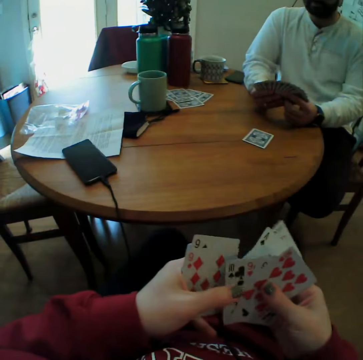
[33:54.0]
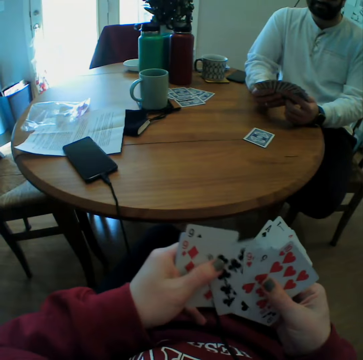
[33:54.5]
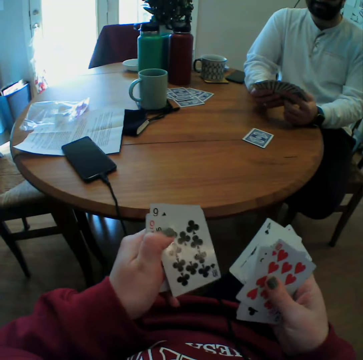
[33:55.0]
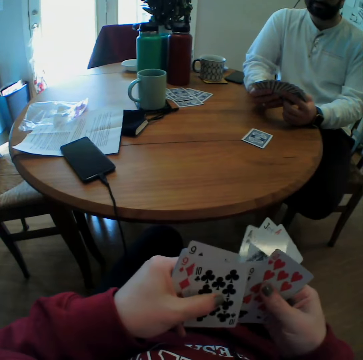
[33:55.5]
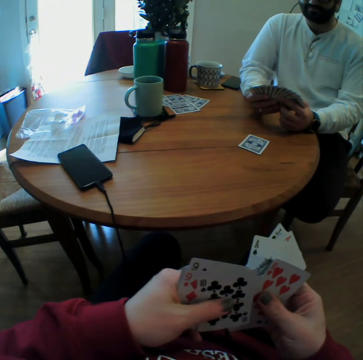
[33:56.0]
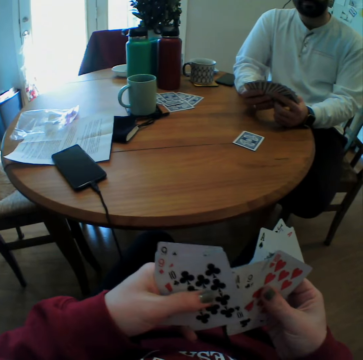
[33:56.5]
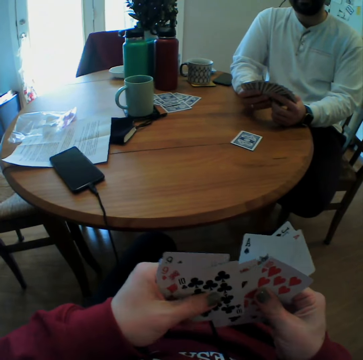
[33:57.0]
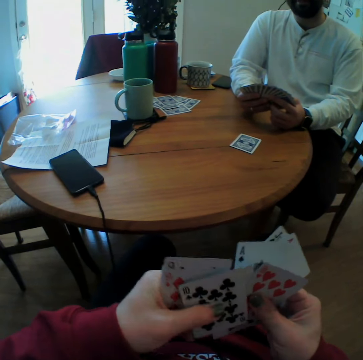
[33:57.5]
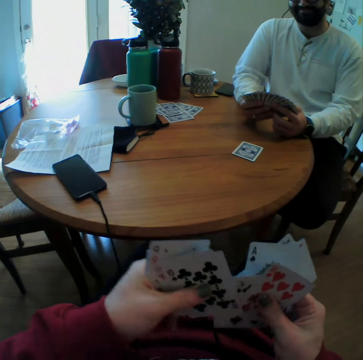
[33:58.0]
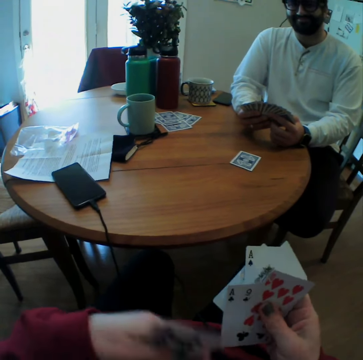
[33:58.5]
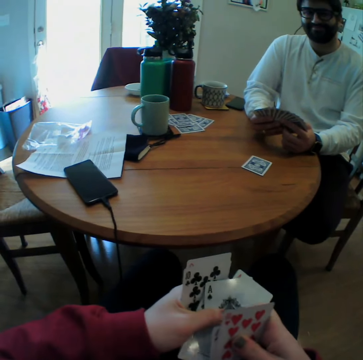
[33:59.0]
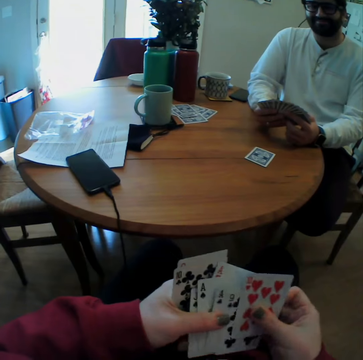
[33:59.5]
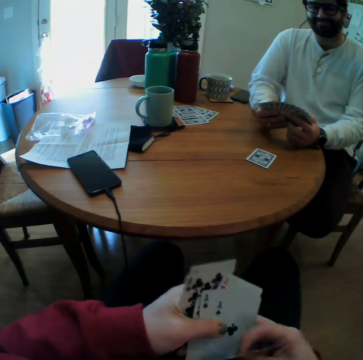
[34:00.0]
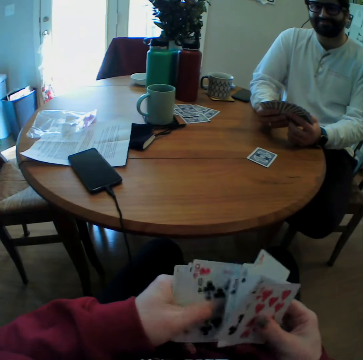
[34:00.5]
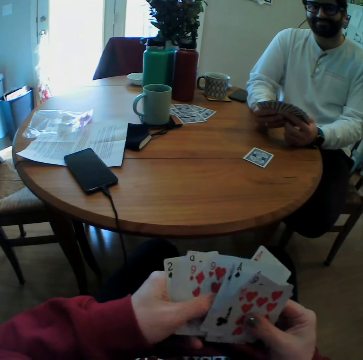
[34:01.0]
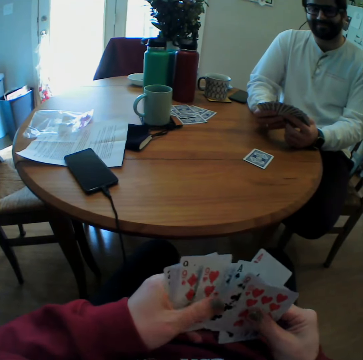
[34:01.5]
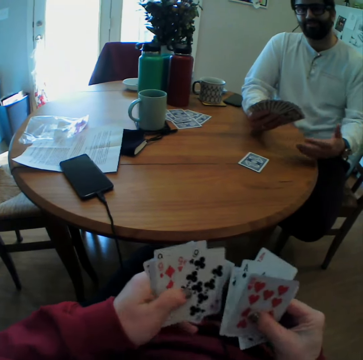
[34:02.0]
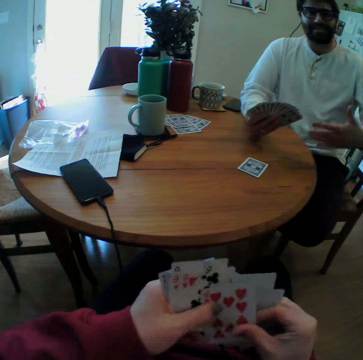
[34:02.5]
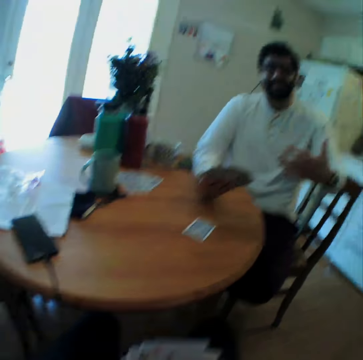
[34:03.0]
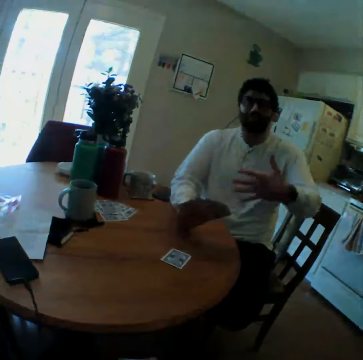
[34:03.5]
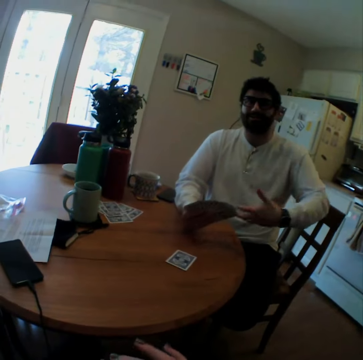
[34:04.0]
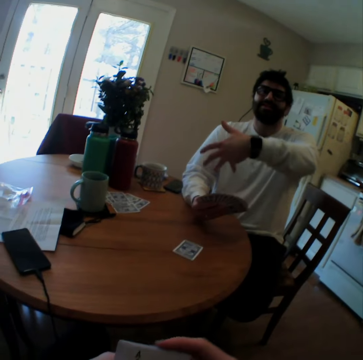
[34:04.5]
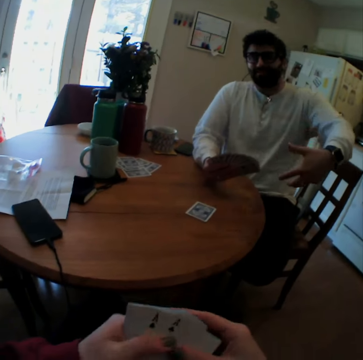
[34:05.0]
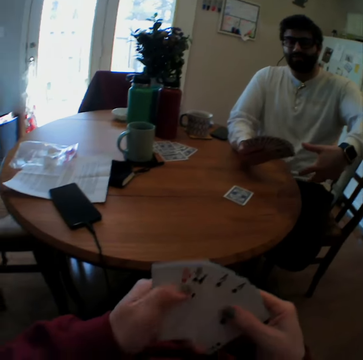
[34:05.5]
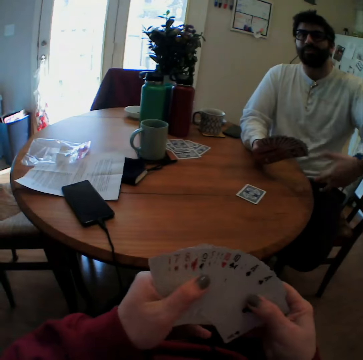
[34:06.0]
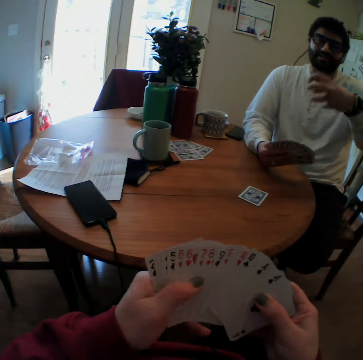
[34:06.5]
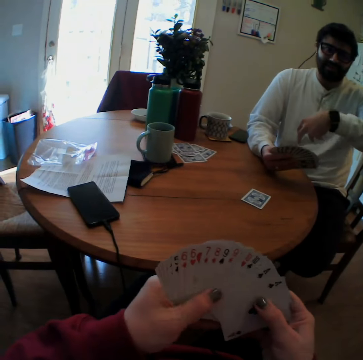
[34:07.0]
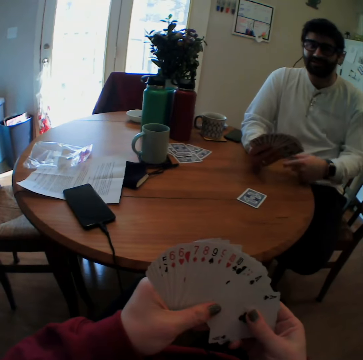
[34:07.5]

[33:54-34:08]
The camera wearer holds playing cards on the lap. They mix cards. They arrange the playing cards. A man talks with hand gestures.

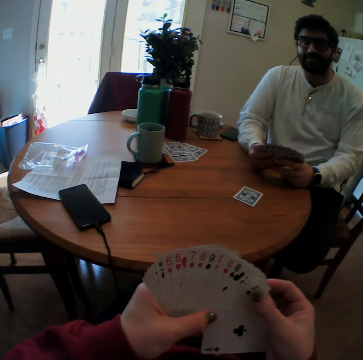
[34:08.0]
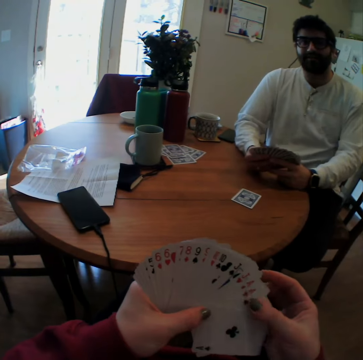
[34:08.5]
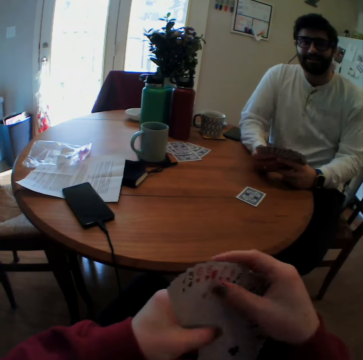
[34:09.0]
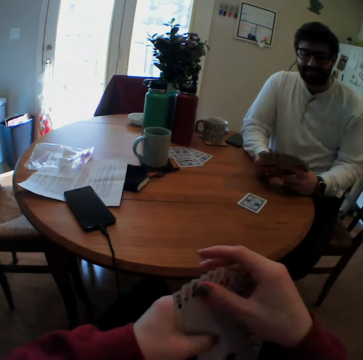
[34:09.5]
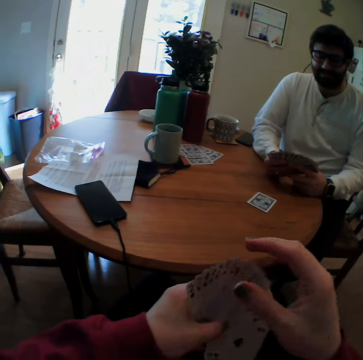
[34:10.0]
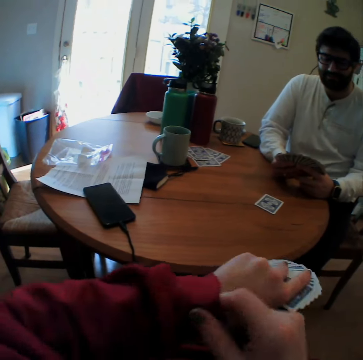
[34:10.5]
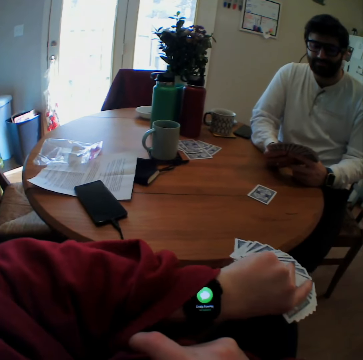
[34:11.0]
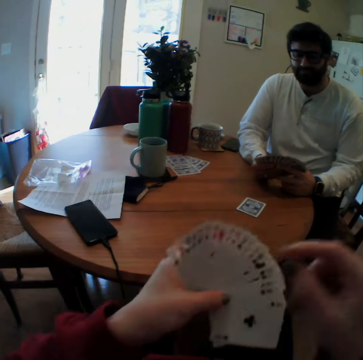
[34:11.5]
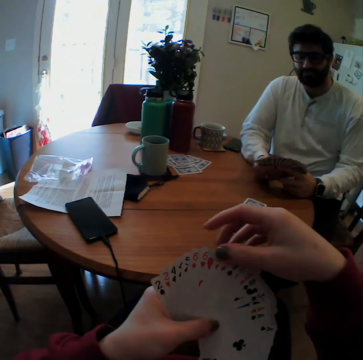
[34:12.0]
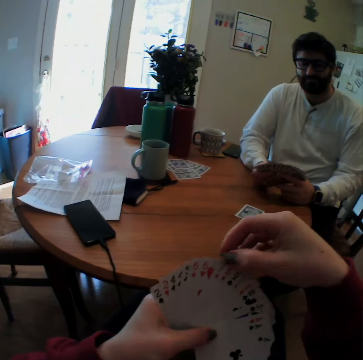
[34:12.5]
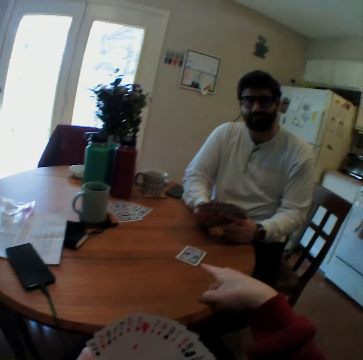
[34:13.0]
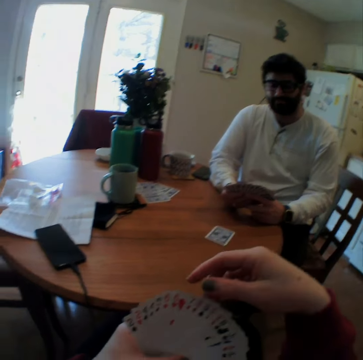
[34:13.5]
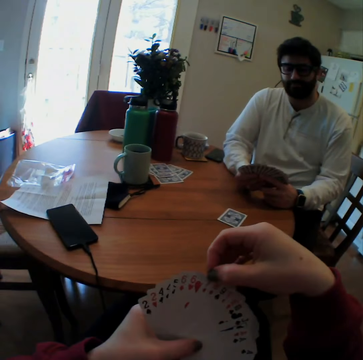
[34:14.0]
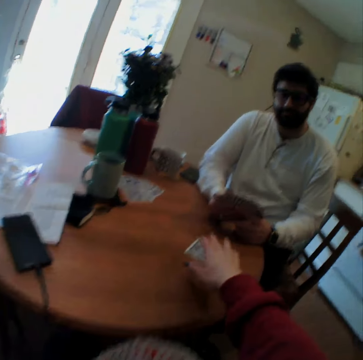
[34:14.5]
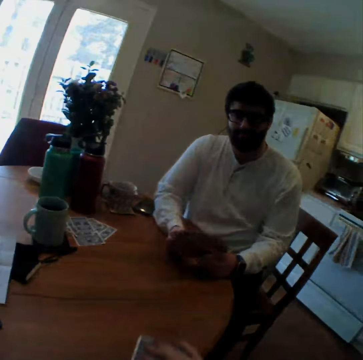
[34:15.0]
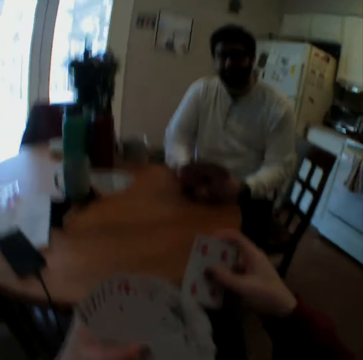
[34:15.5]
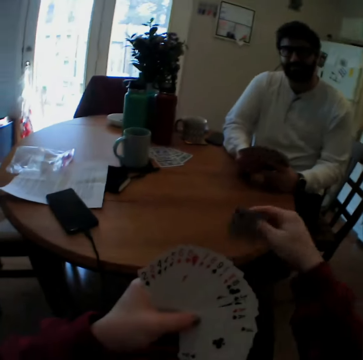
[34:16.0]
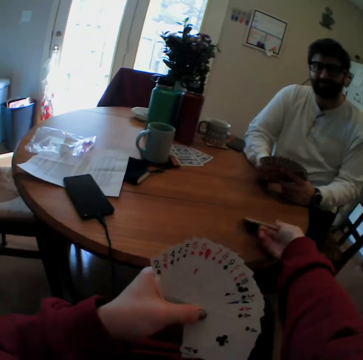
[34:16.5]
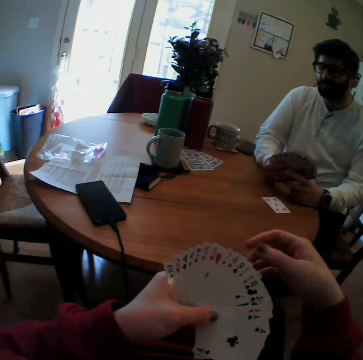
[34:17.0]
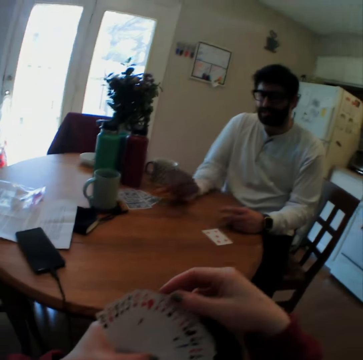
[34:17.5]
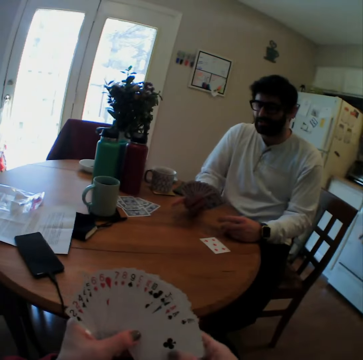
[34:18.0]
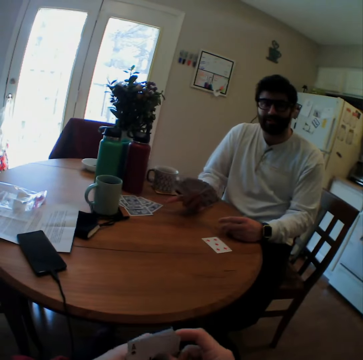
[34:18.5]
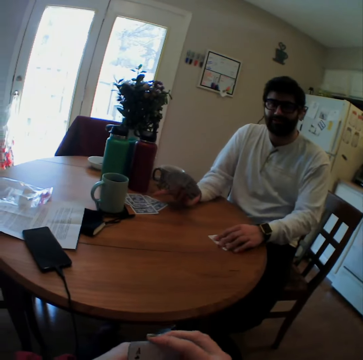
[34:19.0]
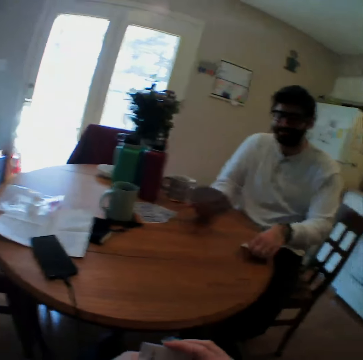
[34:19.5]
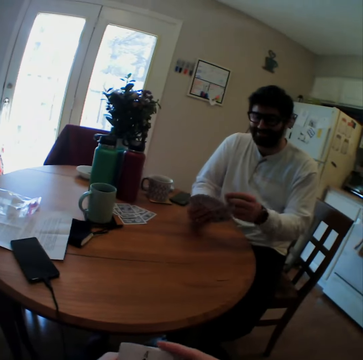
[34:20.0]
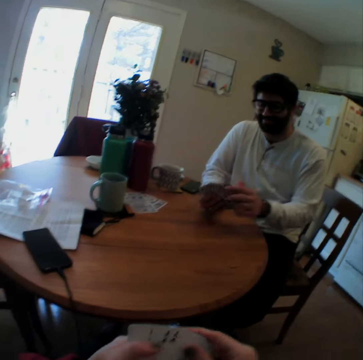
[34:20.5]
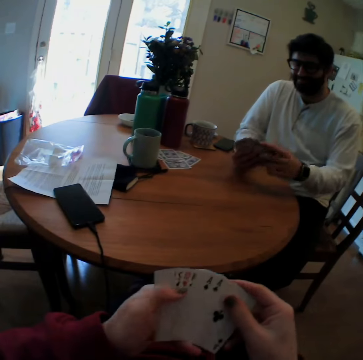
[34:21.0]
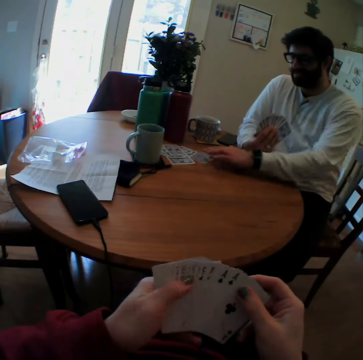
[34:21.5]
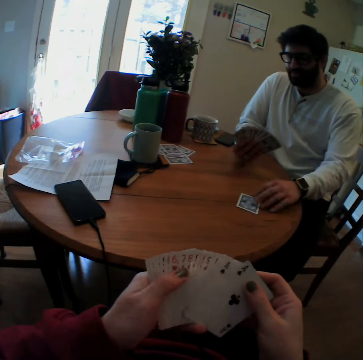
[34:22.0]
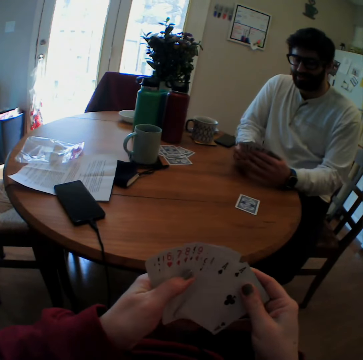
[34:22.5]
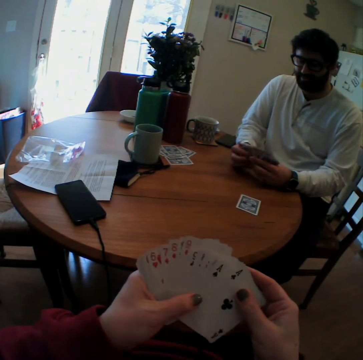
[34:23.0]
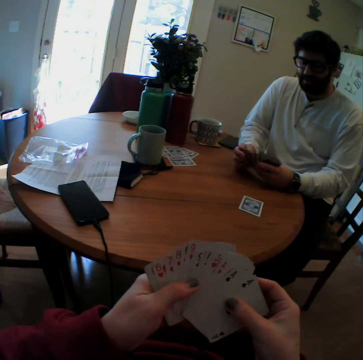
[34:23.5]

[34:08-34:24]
The camera wearer counts cards. They look at a watch. They point on a playing card. They take the playing card from the table. They throw the playing card back on the table. A man points at some playing cards on the table. The man takes a playing card from the table. The man pushes a playing card on the table.

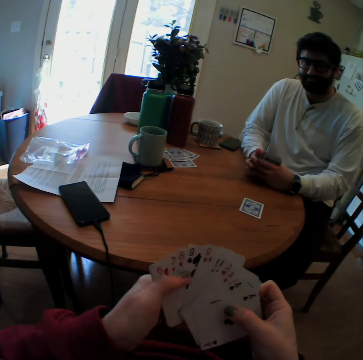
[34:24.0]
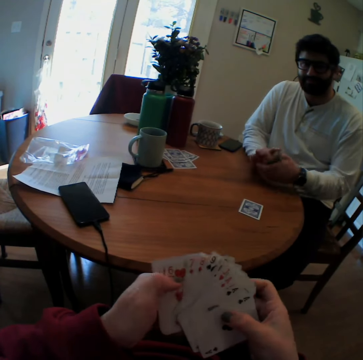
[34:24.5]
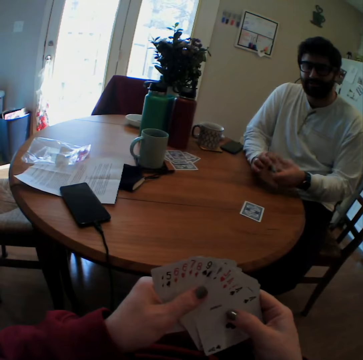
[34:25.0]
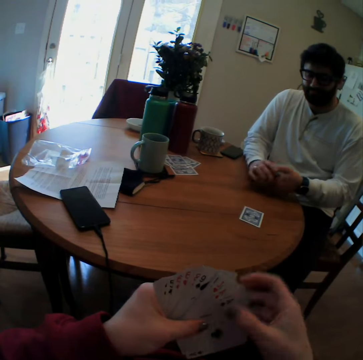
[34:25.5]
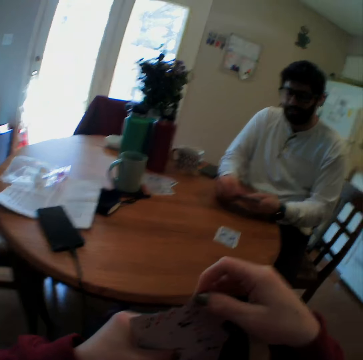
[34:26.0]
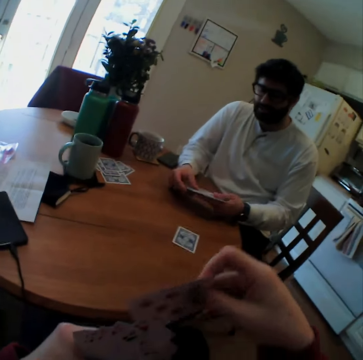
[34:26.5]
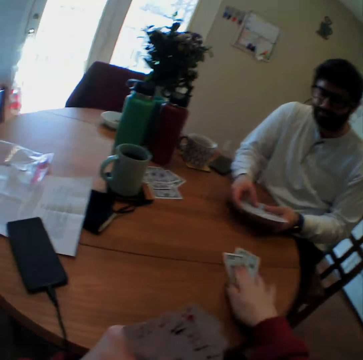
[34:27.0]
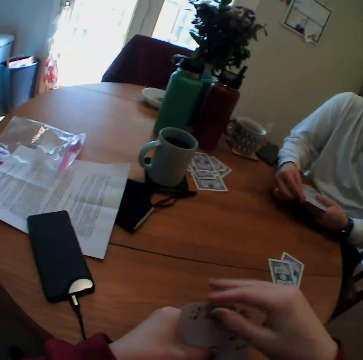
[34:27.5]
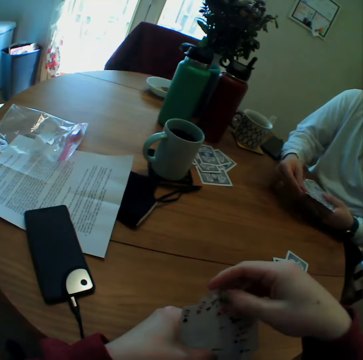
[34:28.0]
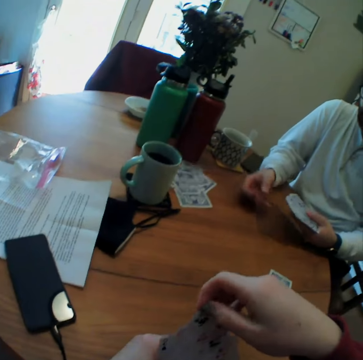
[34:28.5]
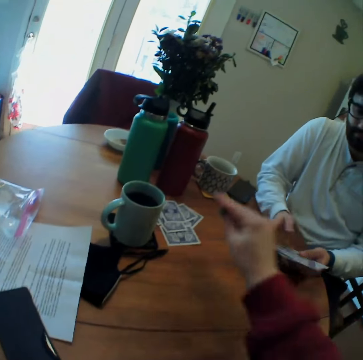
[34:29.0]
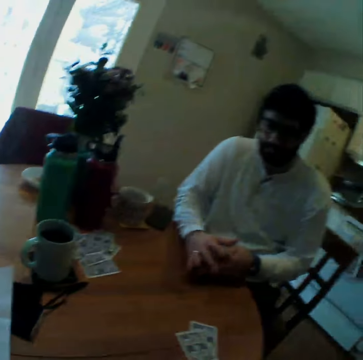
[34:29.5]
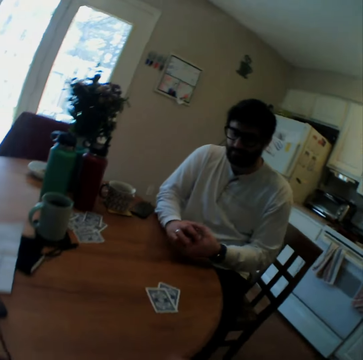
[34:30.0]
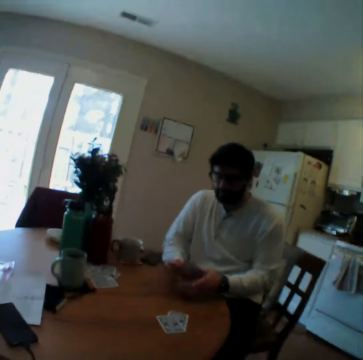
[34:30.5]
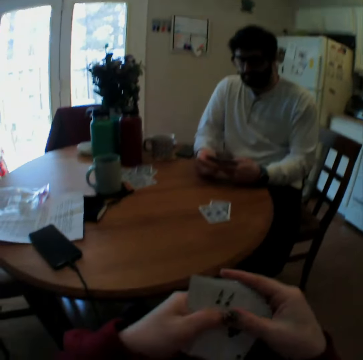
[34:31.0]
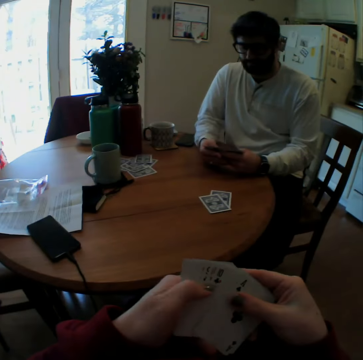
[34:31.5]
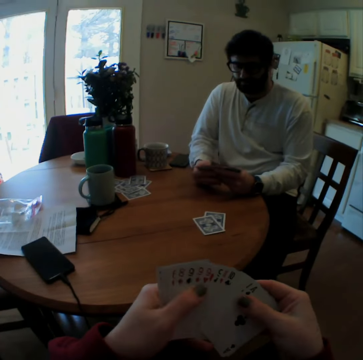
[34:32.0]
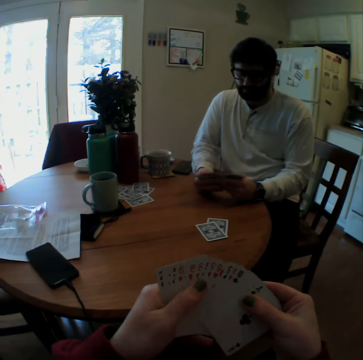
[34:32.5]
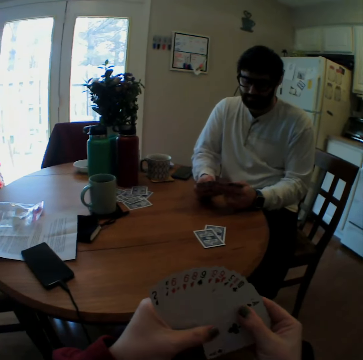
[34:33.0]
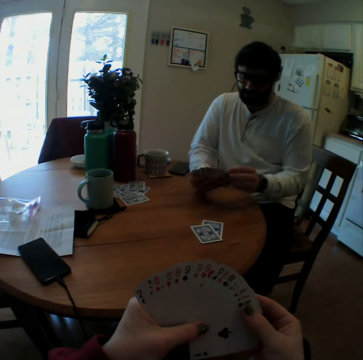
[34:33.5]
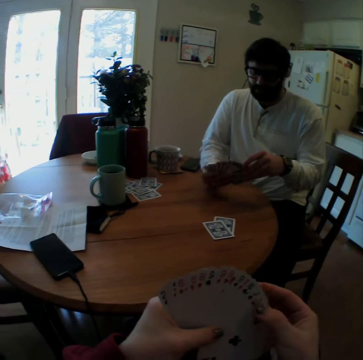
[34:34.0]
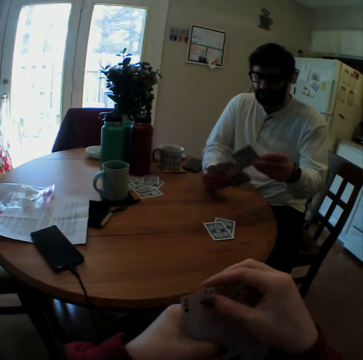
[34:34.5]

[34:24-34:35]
The camera wearer arranges playing cards. They play card games with a man. The camera wearer puts a card on a table. The man throws a playing card aside. The camera wearer throws a playing card aside. They arrange the playing cards. The man arranges the playing cards.
